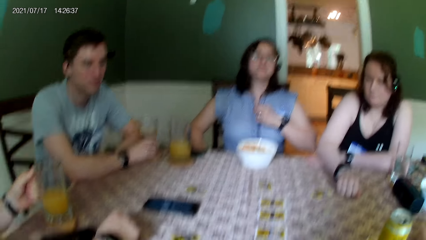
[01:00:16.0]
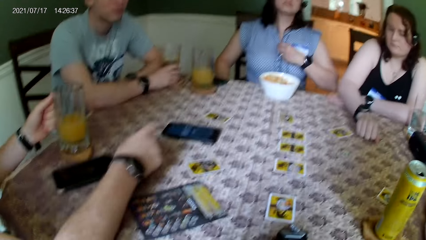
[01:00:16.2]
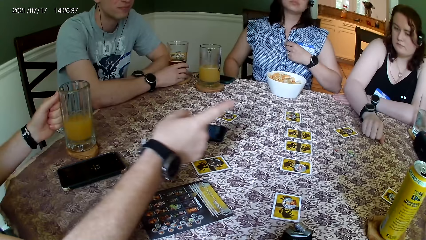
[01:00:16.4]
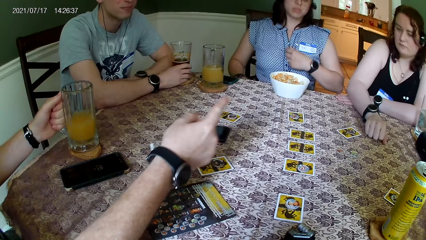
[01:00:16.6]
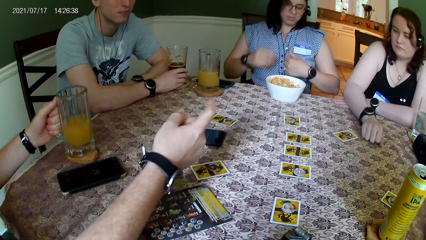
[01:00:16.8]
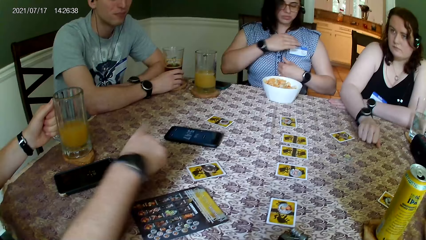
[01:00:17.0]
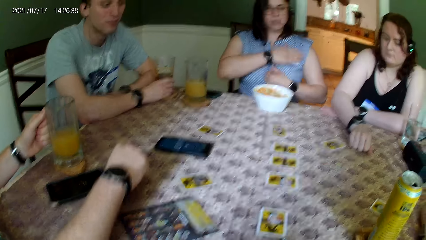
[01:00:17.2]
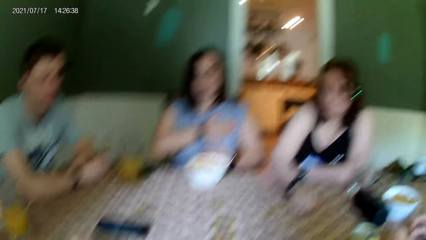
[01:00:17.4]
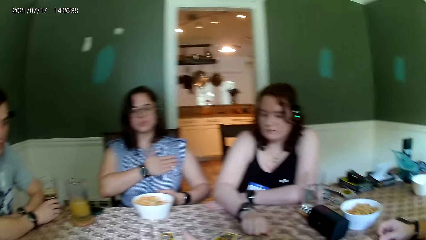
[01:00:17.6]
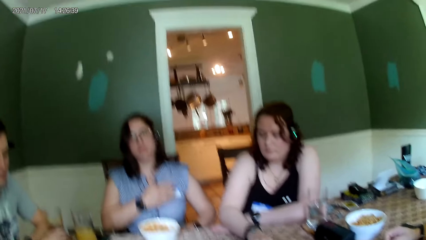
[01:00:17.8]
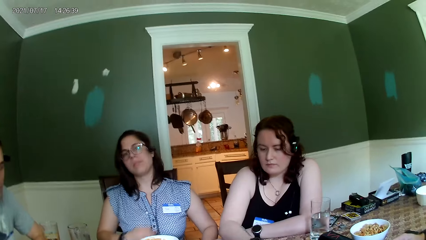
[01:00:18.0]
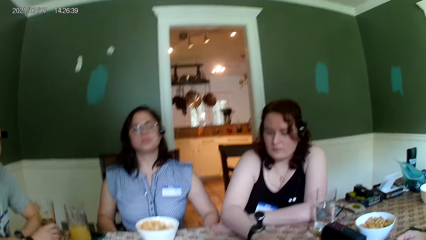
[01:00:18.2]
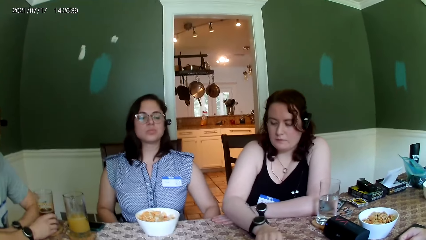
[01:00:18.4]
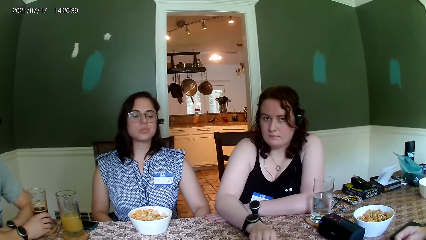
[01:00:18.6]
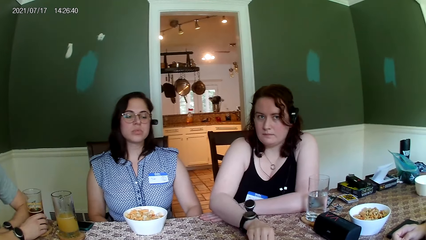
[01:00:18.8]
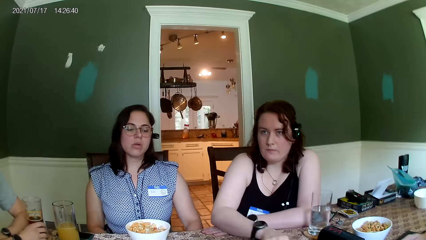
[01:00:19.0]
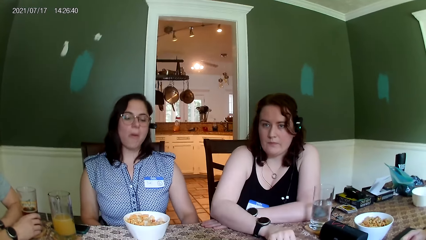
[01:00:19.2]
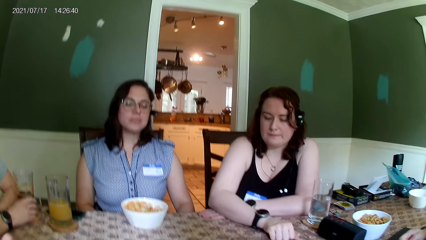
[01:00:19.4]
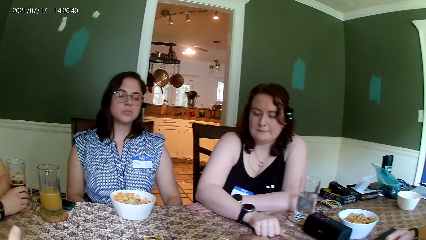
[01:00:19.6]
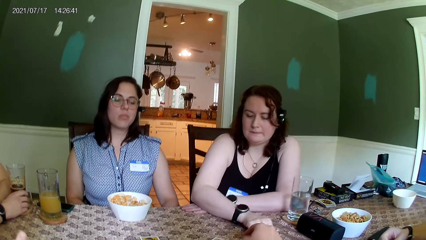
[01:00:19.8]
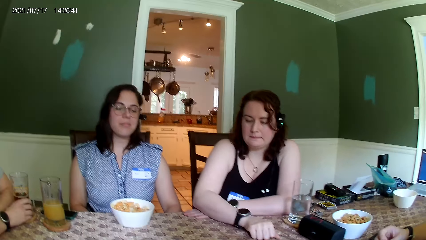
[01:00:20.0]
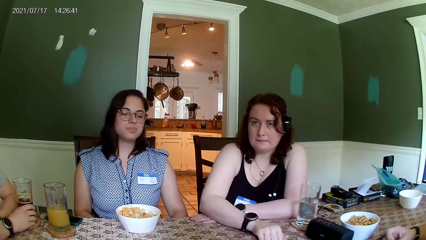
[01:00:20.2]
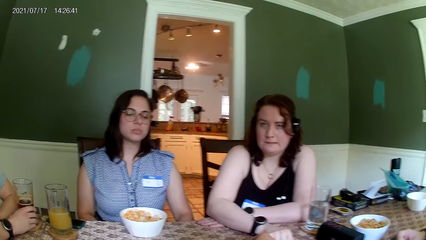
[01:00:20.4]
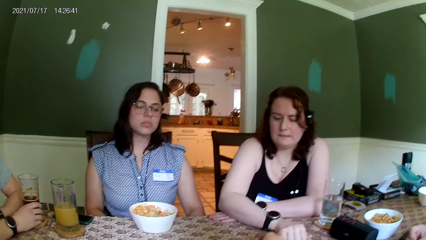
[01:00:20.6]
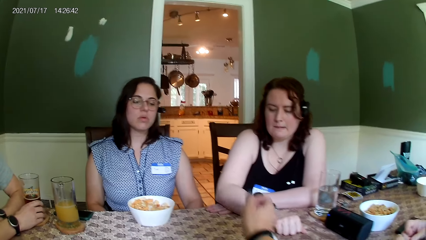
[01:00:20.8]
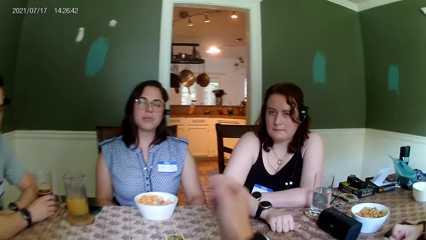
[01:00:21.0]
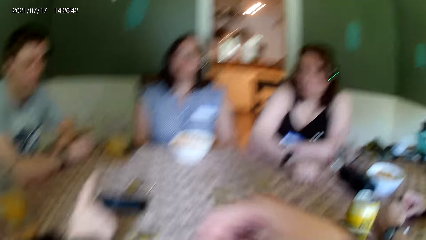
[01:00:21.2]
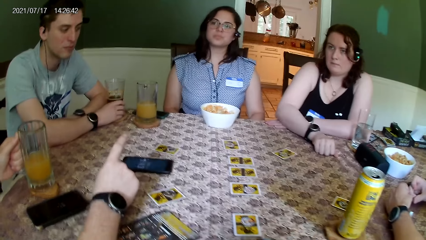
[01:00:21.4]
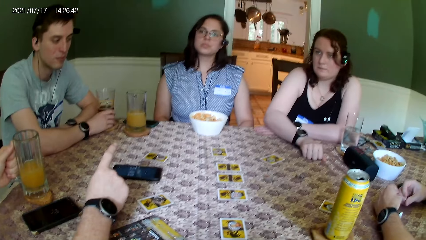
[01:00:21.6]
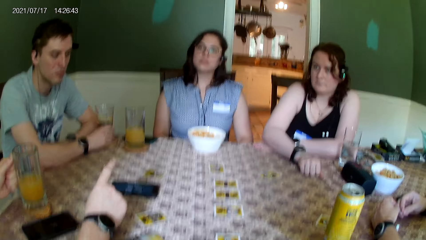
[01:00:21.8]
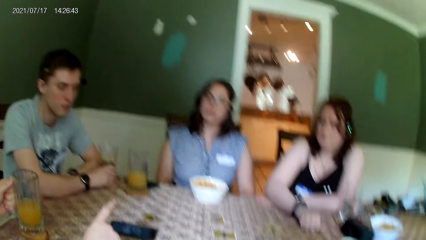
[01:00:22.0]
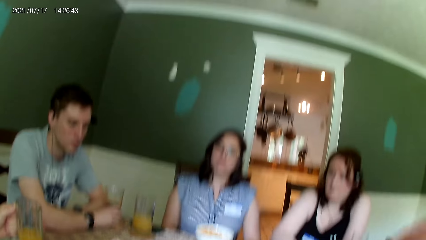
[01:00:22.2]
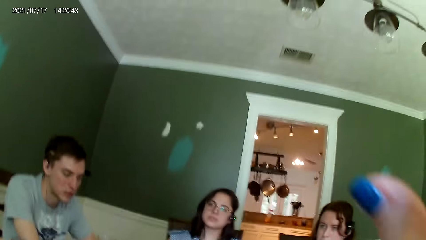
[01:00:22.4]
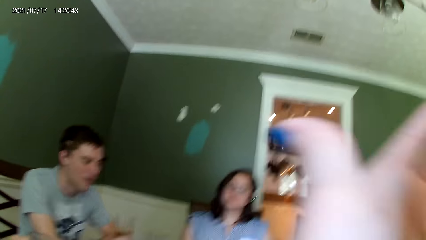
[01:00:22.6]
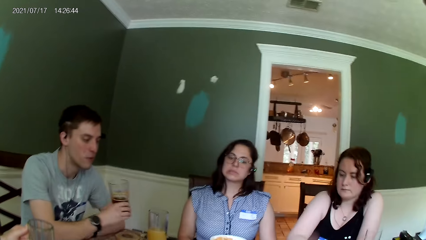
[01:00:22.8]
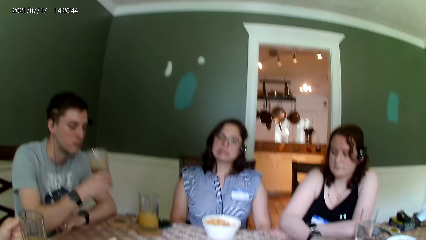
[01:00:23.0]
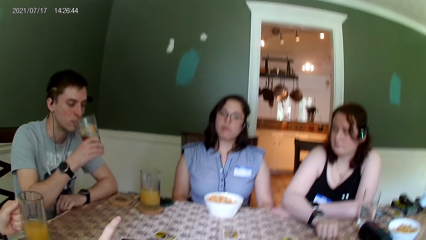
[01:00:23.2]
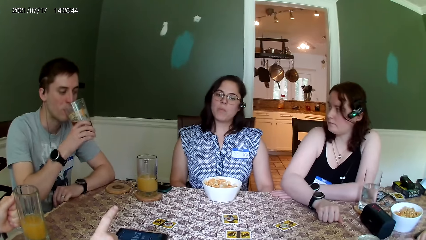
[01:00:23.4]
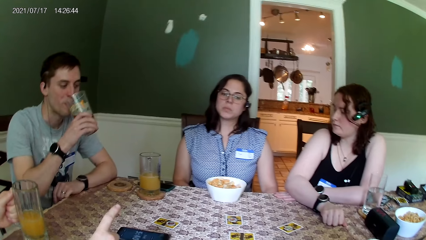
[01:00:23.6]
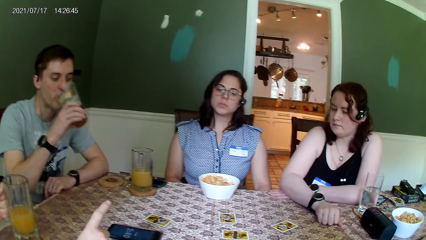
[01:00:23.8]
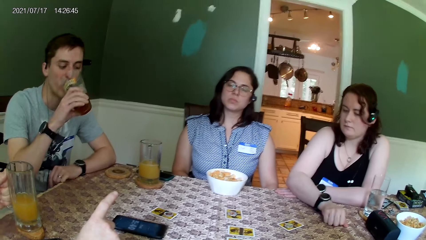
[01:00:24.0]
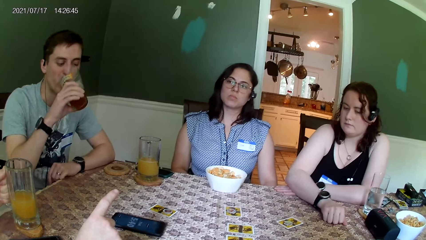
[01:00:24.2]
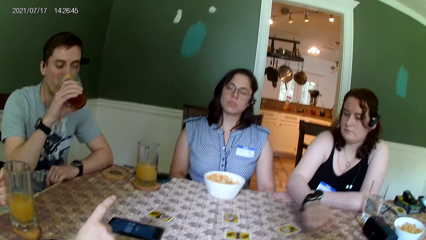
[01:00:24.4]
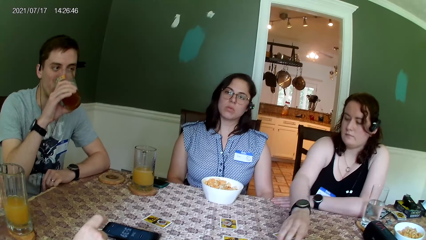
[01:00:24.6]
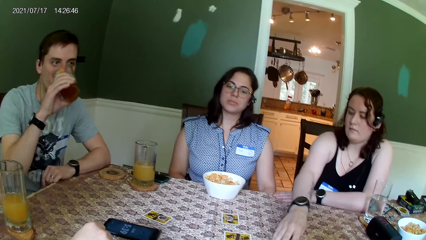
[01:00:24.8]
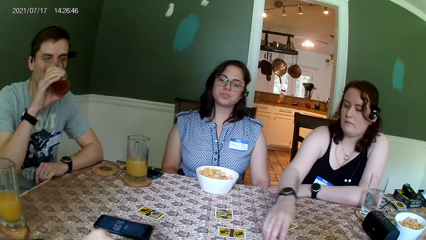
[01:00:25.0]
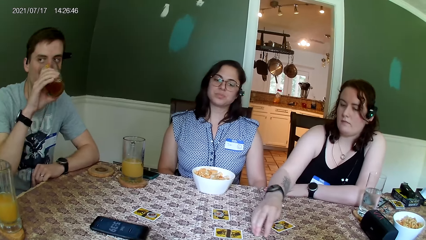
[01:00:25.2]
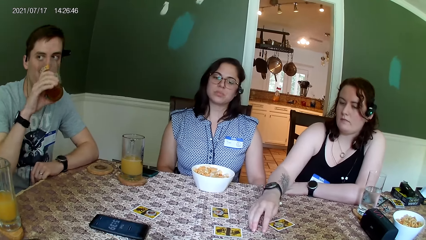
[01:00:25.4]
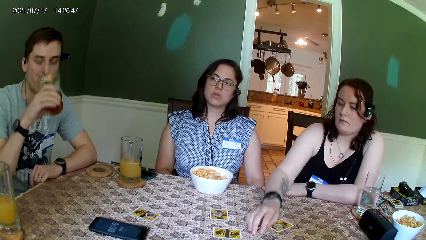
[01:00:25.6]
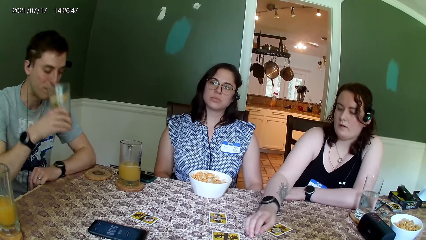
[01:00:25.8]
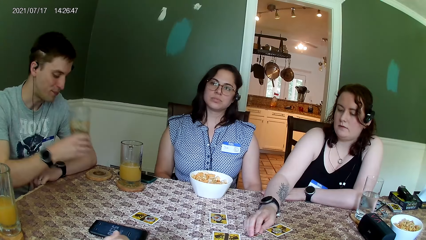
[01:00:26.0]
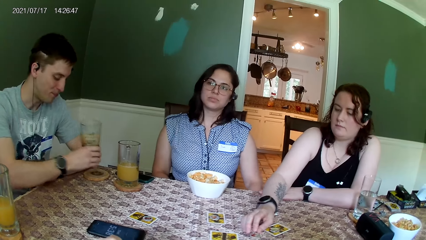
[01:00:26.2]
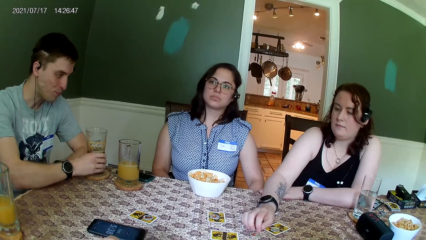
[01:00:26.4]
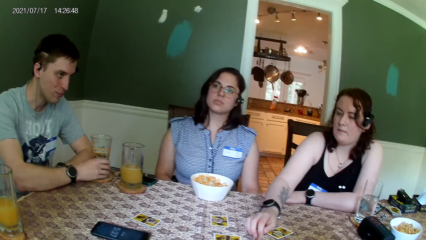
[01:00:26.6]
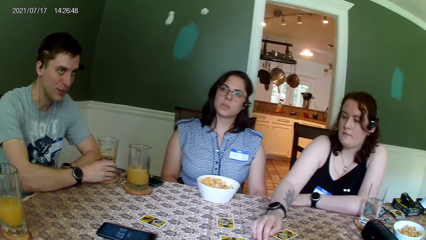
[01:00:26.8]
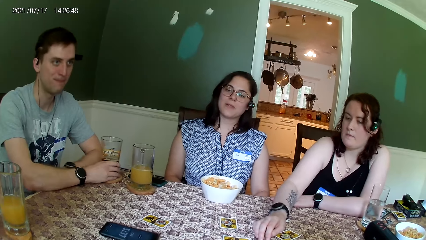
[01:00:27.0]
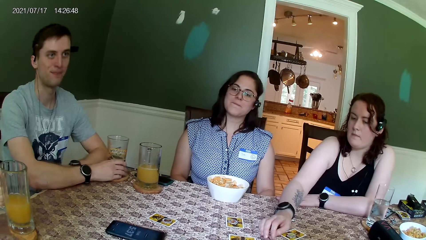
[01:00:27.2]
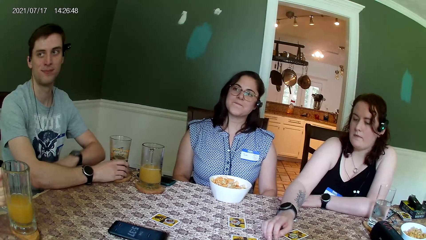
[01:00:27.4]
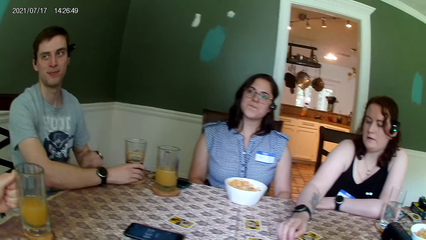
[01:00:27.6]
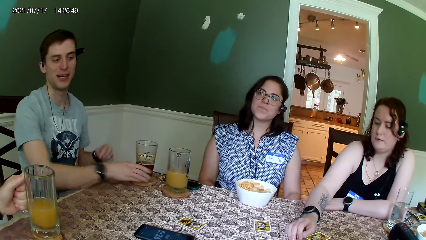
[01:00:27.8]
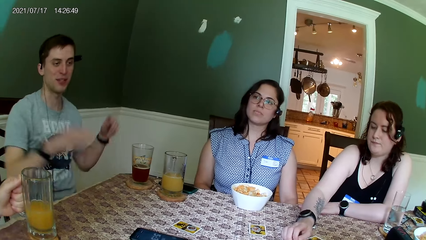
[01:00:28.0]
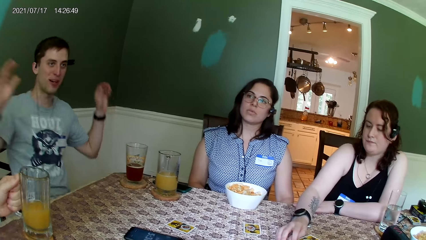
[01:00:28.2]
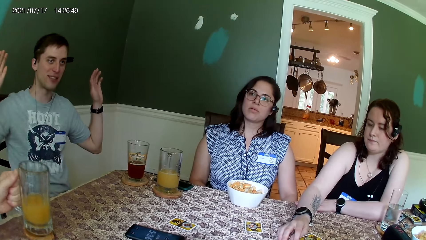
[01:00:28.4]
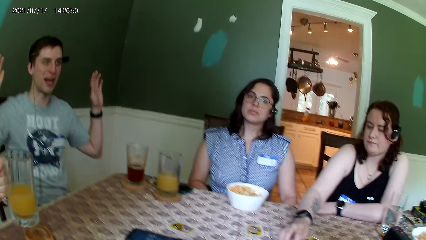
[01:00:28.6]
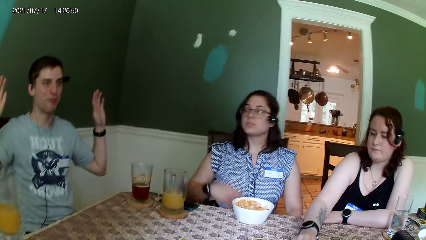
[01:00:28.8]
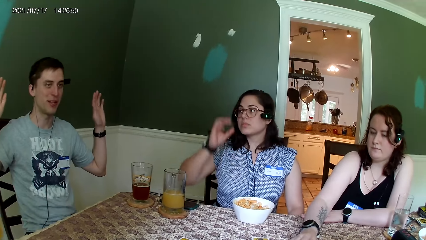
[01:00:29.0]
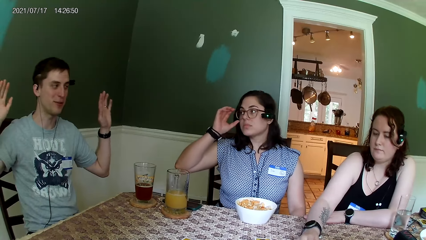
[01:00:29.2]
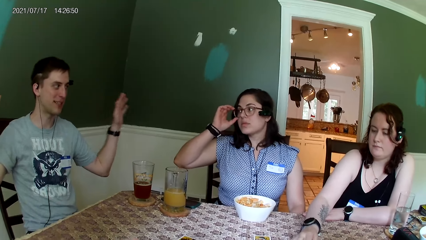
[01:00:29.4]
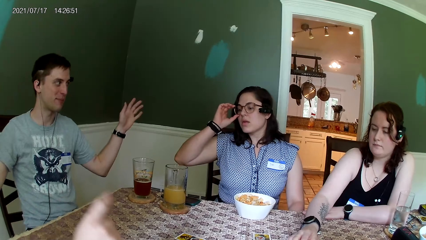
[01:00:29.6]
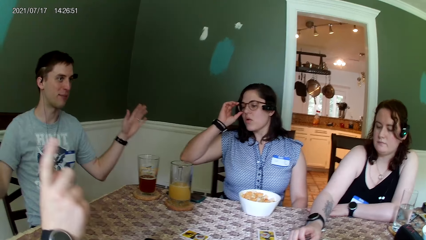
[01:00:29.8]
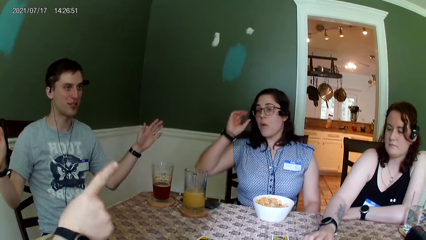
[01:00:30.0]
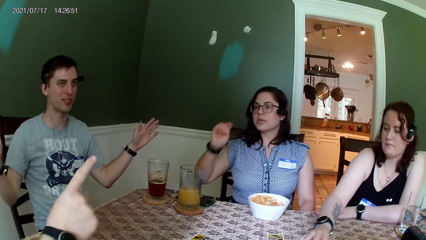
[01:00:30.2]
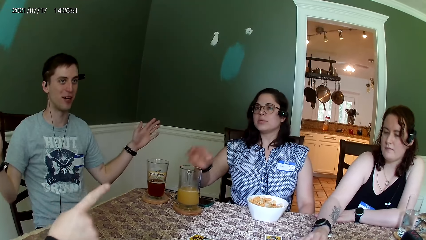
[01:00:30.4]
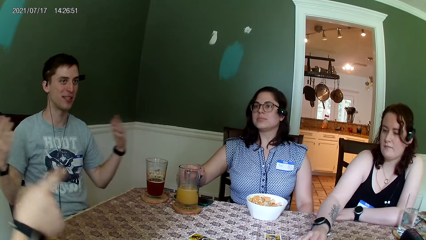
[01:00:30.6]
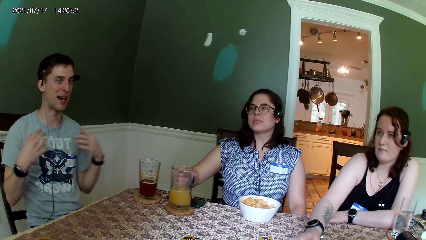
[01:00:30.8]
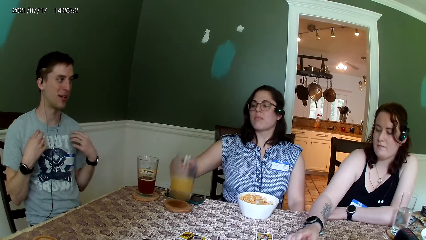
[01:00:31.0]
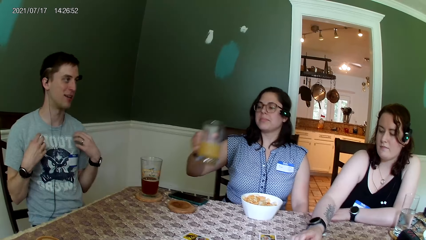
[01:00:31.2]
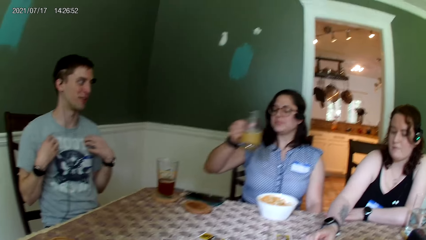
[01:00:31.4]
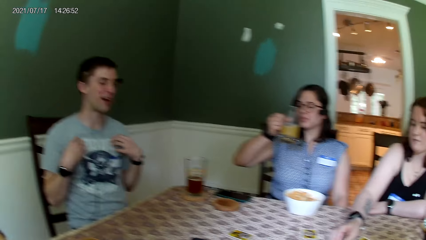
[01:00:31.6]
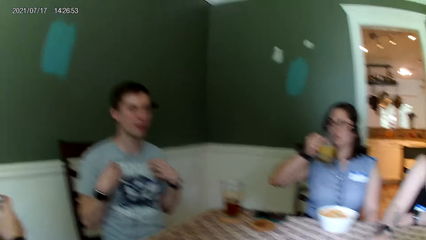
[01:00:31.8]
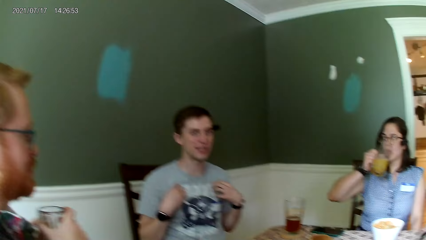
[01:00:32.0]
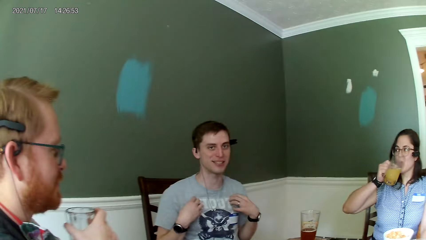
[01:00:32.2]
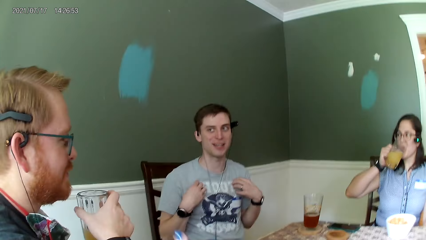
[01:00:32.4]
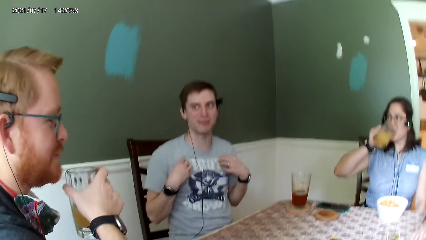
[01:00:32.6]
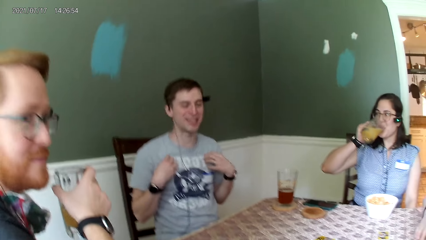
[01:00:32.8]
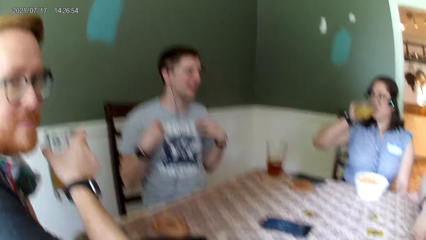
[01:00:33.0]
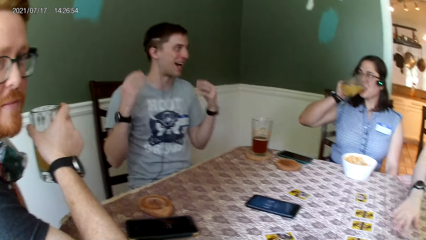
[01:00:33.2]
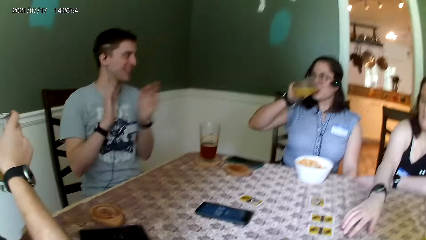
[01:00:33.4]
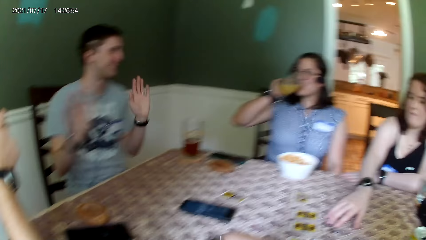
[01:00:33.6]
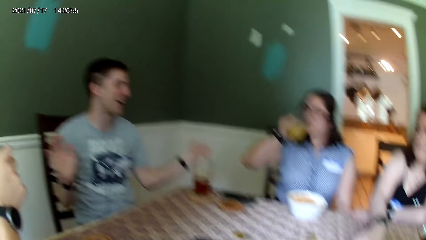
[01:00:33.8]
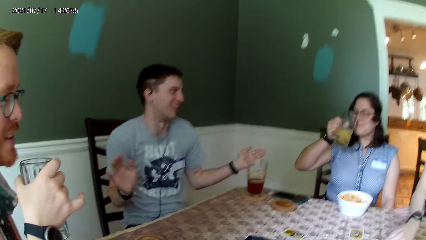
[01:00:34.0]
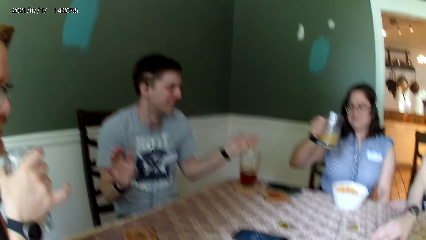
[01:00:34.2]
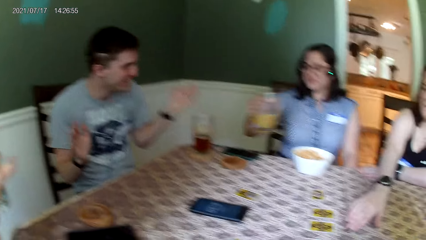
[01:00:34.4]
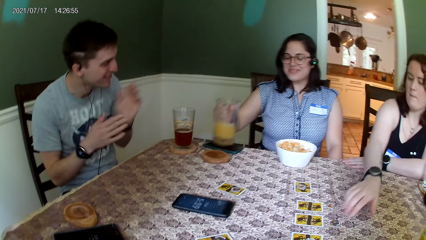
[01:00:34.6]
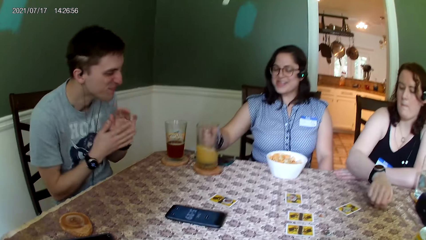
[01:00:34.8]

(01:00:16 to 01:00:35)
A man moves the hand. The camera wearer talks to a woman. They eat the snacks and lift the hand. Another man drinks a glass of wine with his right hand. The camera wearer looks at the woman. Another woman moves the token. The other man puts the glass on the table and lifts the hands. The first woman touches the glasses on her face with her right hand. The first woman drinks from a glass of juice on the table with her right hand and picks up the glass. The other man talks to the camera wearer.
